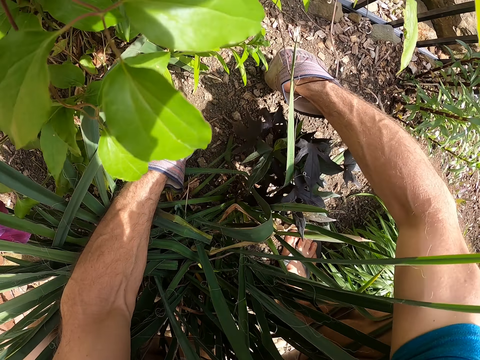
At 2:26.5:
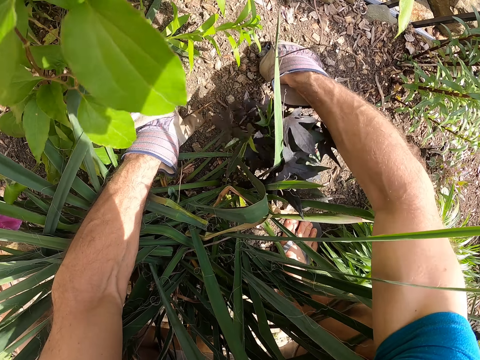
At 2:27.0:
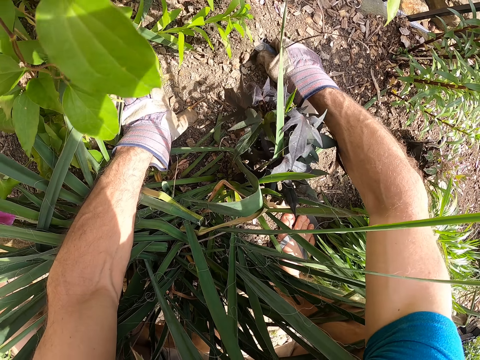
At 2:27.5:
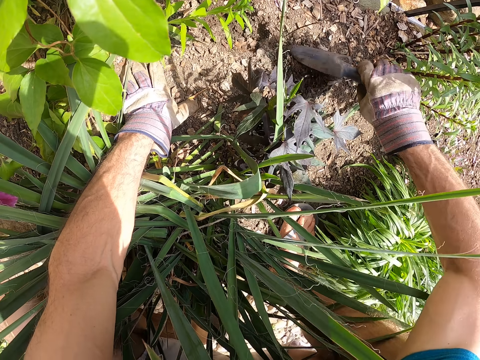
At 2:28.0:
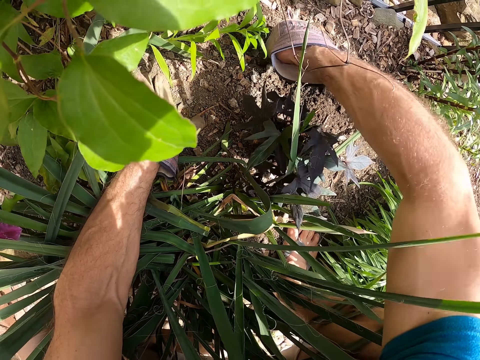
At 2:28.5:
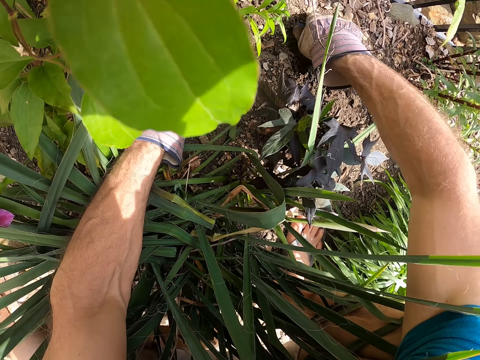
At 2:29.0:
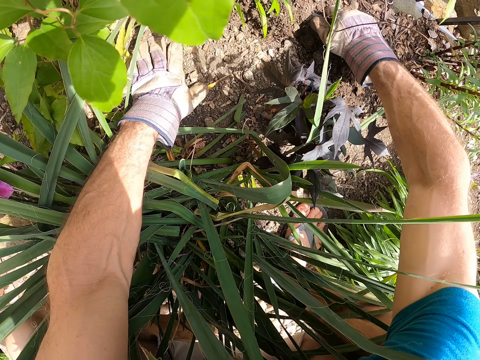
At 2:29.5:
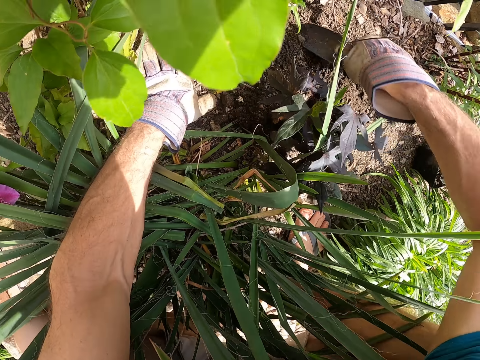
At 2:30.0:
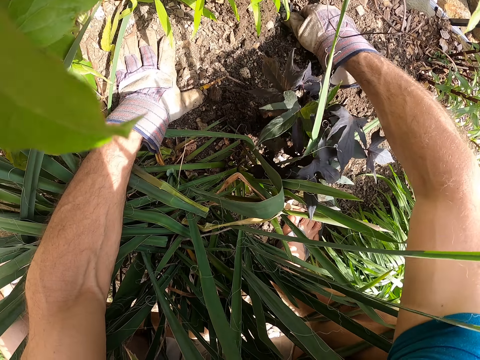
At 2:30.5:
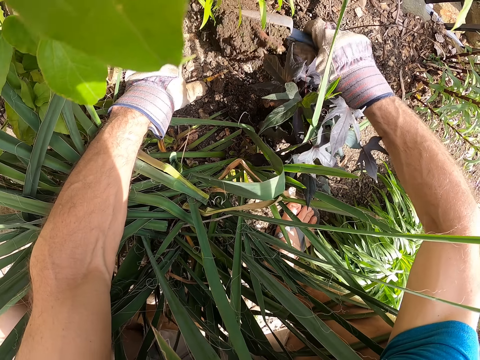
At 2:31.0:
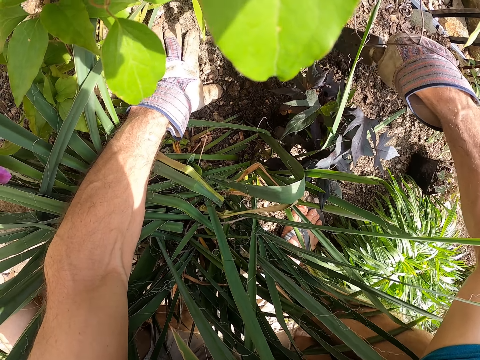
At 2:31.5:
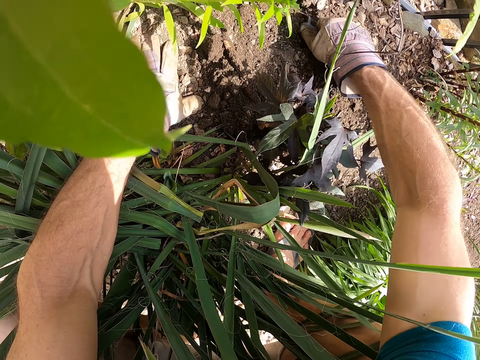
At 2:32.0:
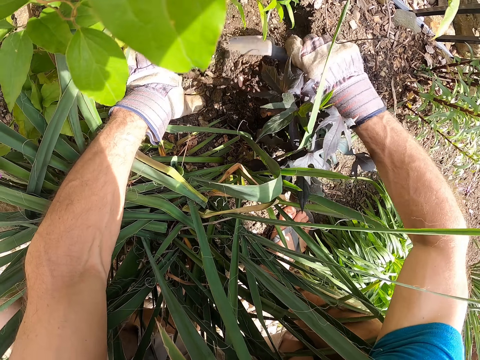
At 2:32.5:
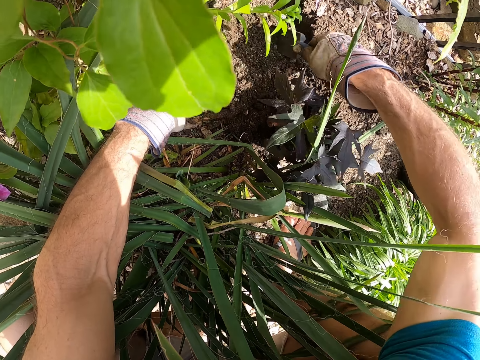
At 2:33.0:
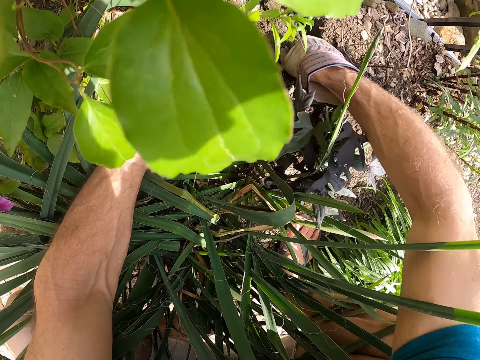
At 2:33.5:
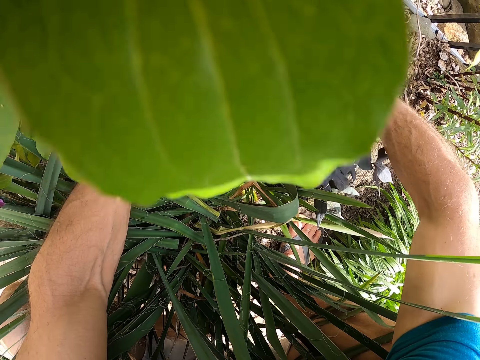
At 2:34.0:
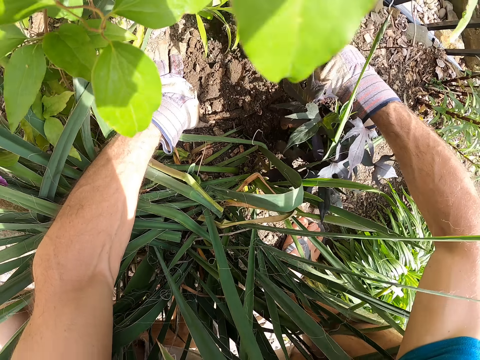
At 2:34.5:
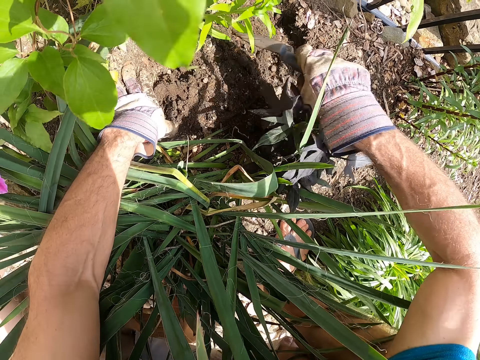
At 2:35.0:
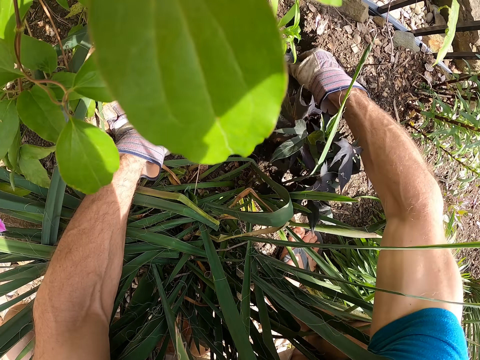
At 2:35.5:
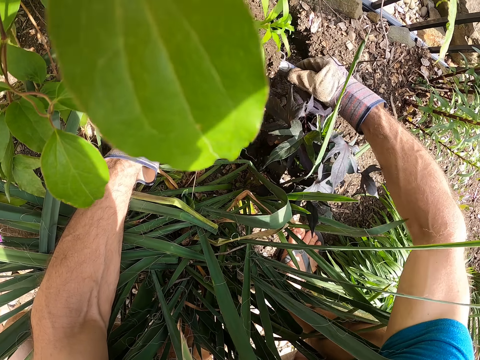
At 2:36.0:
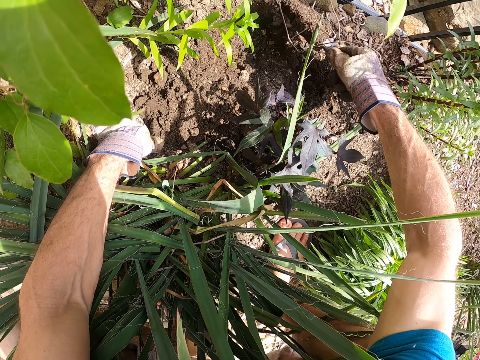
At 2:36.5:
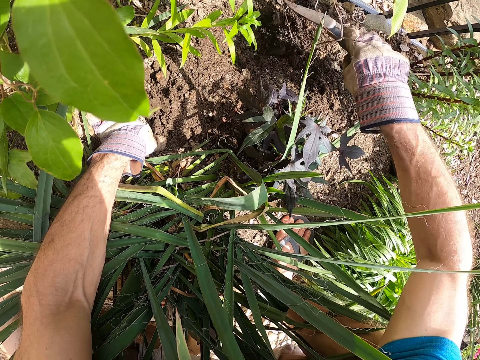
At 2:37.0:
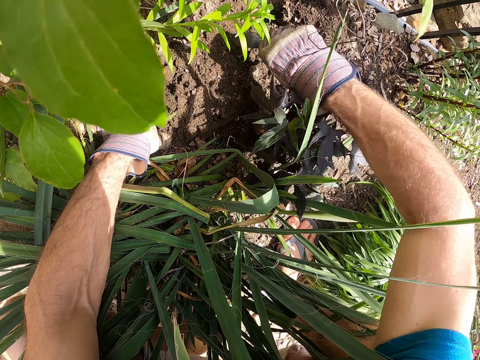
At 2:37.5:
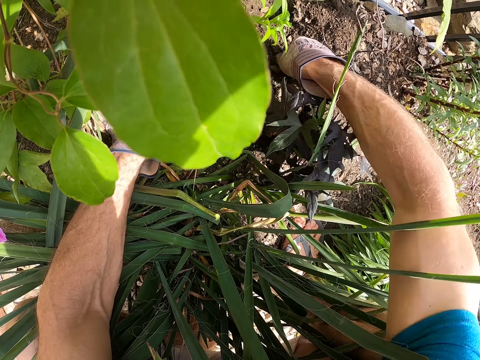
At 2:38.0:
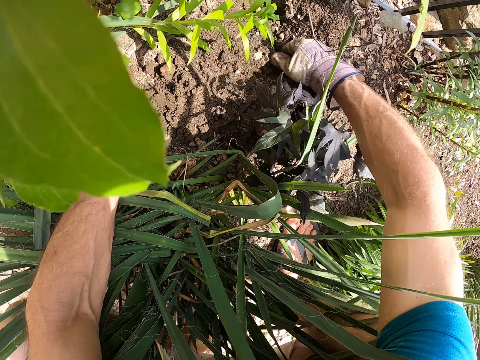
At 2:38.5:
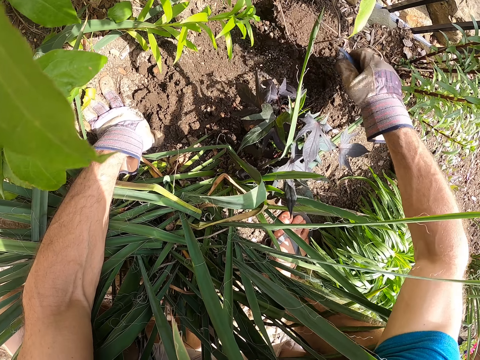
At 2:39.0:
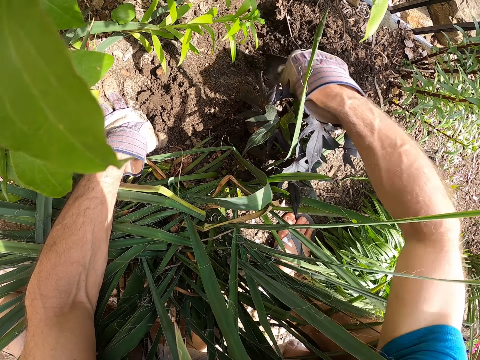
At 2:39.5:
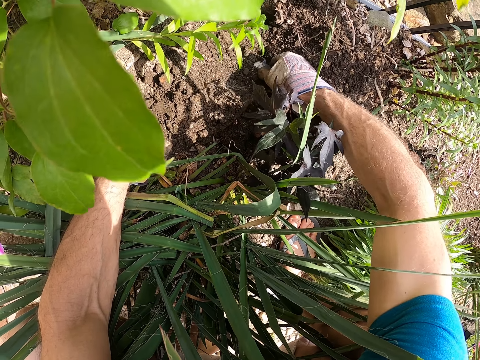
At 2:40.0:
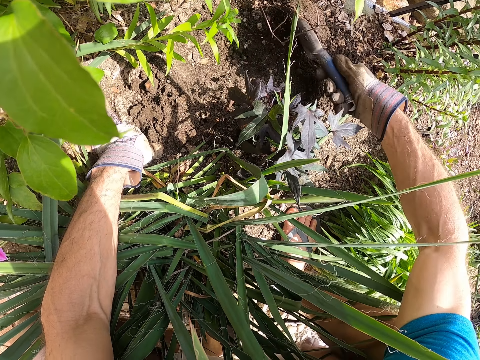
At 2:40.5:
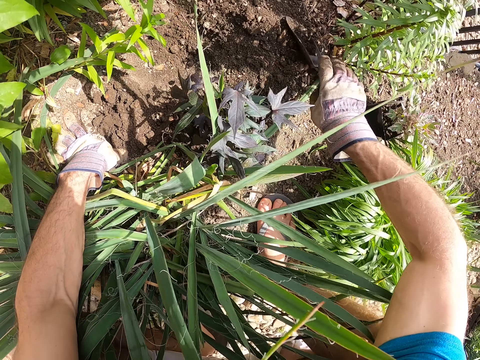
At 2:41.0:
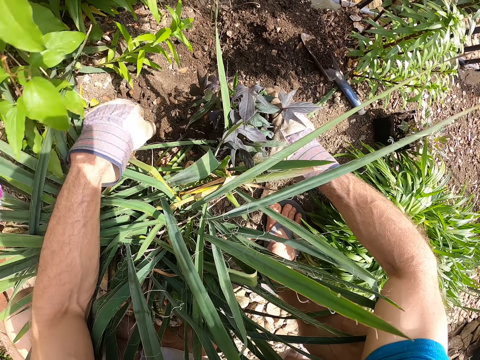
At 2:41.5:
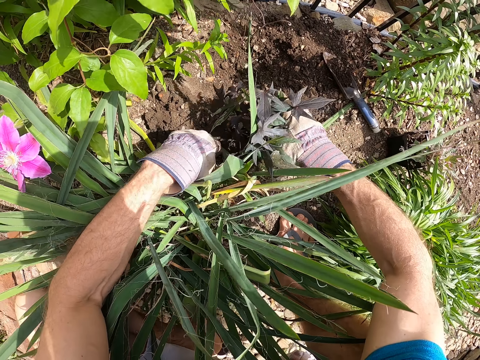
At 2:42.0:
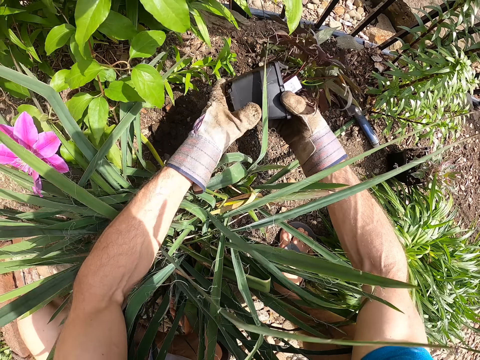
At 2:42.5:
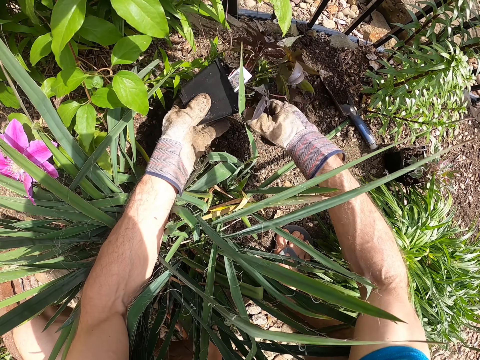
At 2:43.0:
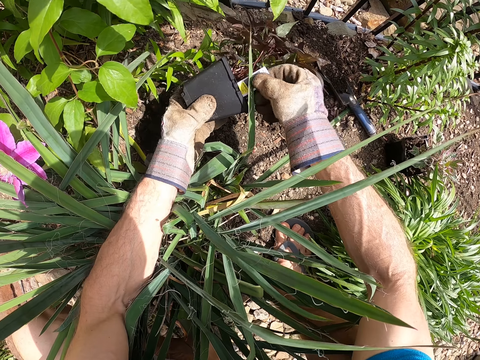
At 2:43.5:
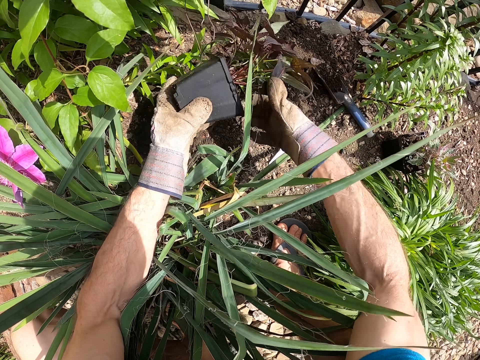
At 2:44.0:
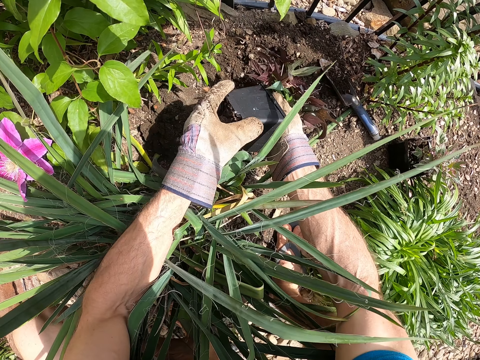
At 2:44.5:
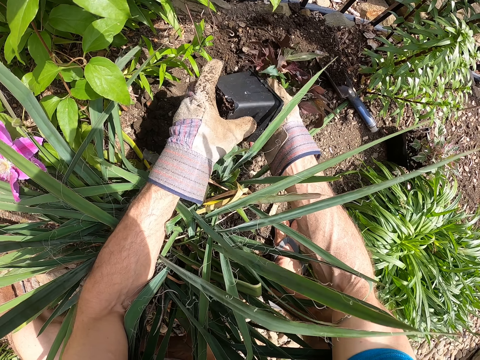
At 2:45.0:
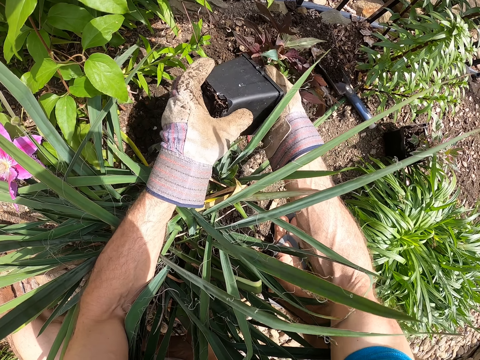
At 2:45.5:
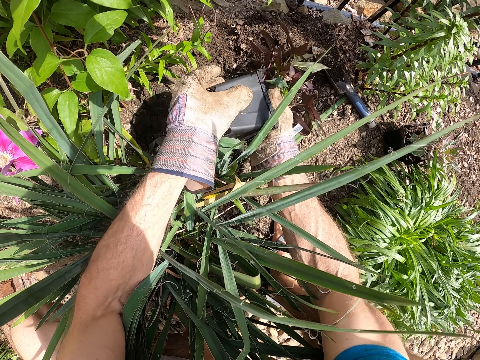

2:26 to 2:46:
The camera wearer digs a hole on the garden. He puts the garden trowel on the soil with his right hand. He picks the seedling pot on the ground with his right hand. He passes the seedling pot to his left hand. He removes a paper in the seedling pot with his right hand. He drops the paper on the soil with his right hand. He removes the seedling from the seedling pot with his hands.

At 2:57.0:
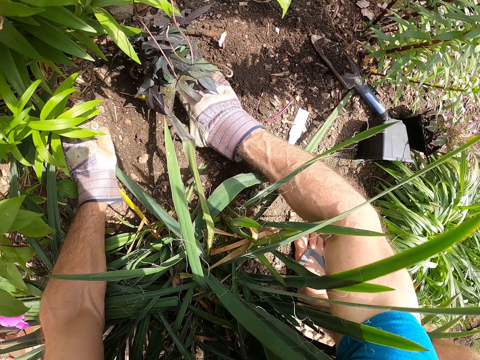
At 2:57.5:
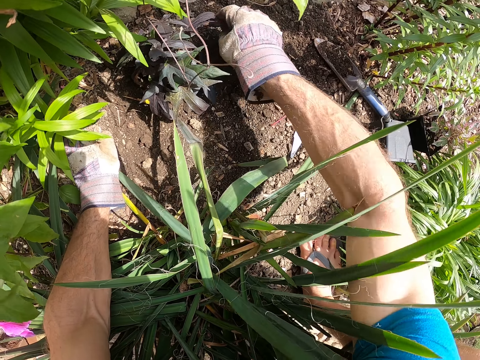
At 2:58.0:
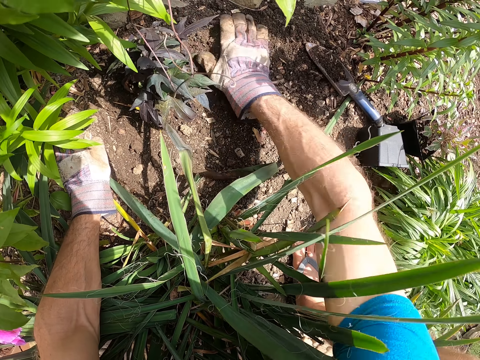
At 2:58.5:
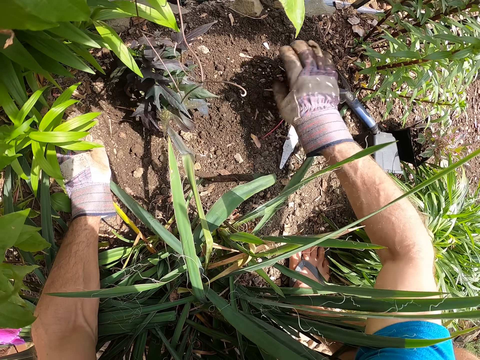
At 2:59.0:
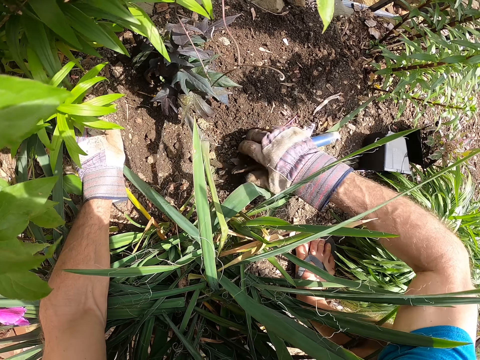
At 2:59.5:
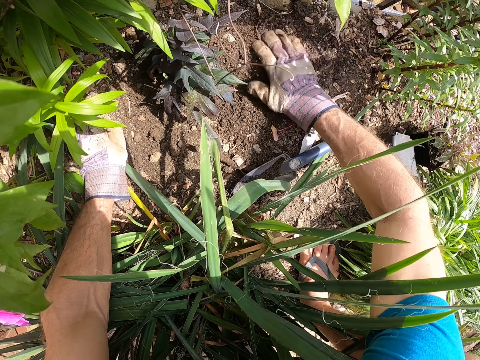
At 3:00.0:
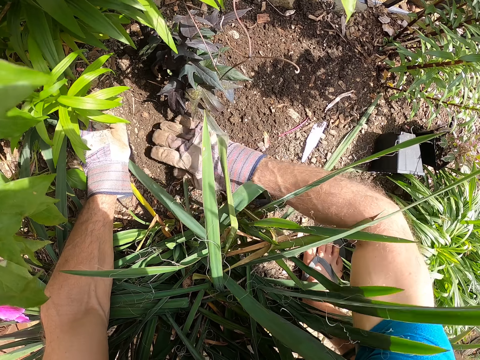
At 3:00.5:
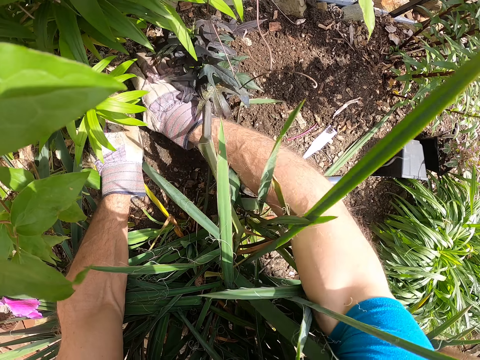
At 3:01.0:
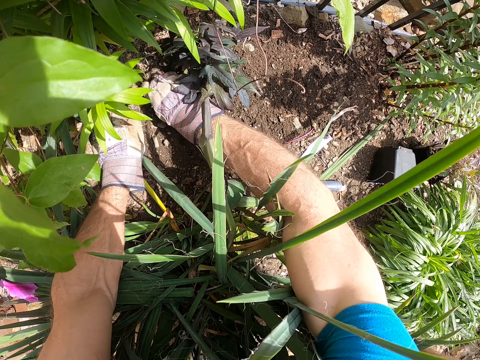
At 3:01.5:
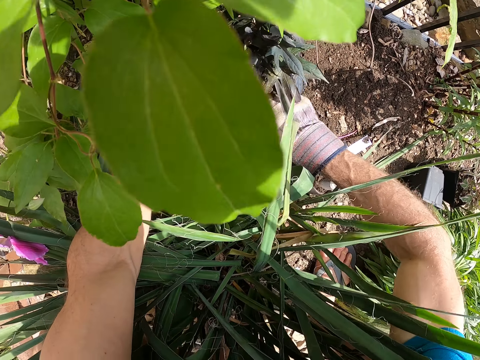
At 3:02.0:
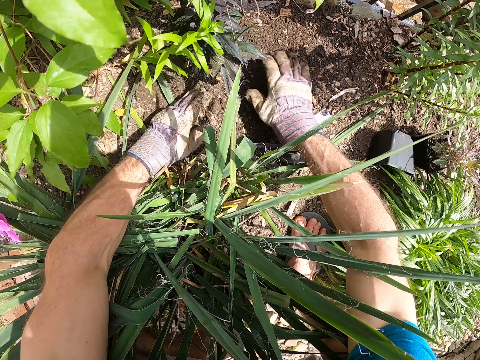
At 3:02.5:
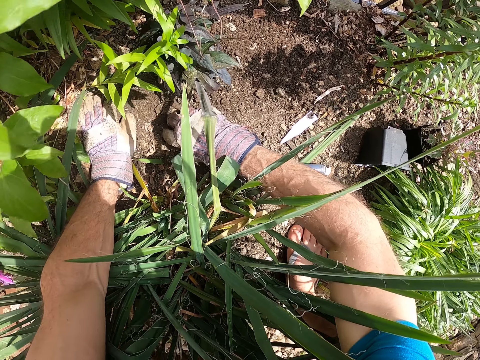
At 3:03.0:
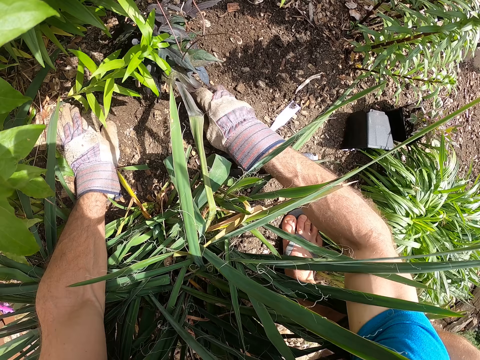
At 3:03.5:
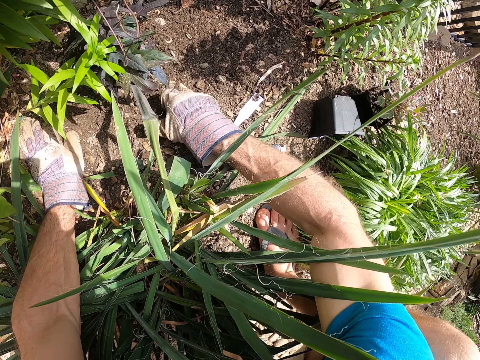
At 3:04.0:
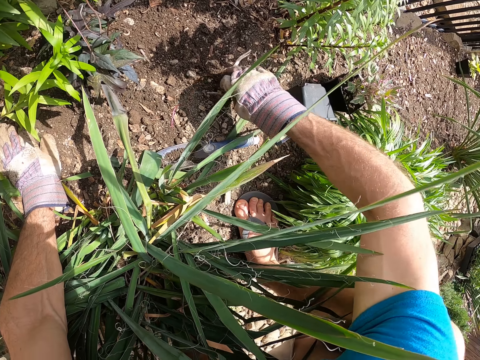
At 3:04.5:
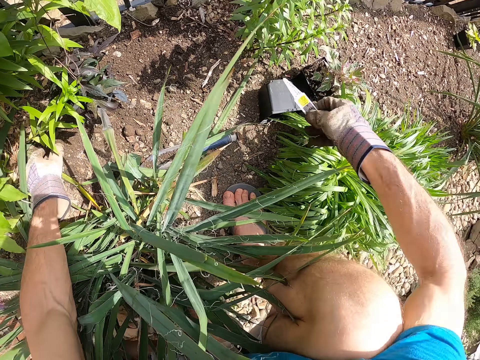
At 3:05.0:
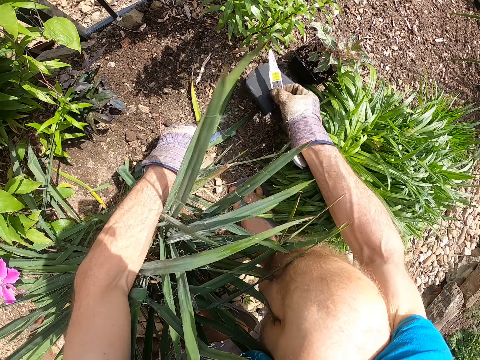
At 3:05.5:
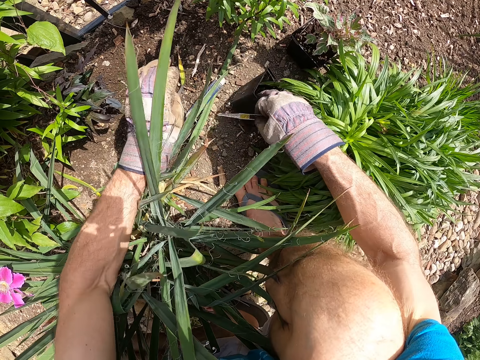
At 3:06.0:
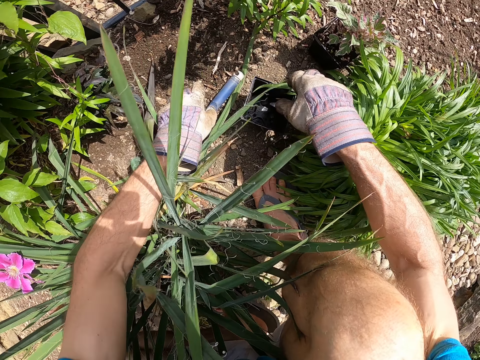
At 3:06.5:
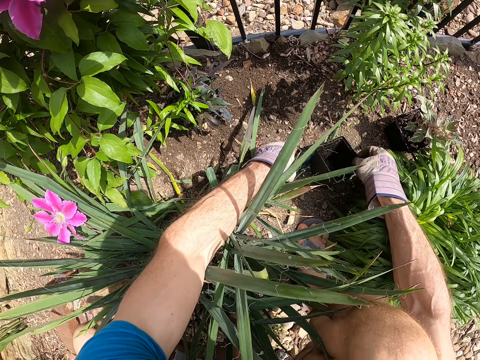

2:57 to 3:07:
The camera wearer adjusts the garden trowel on the soil with his right hand. He inspects the soil with his right hand. He picks the paper on the soil with his right hand. He adjusts the seedling pot with his right hand. He adjusts the garden trowel with his left hand. He picks the can from the garden. He puts the paper in the seedling pot with his right hand.
